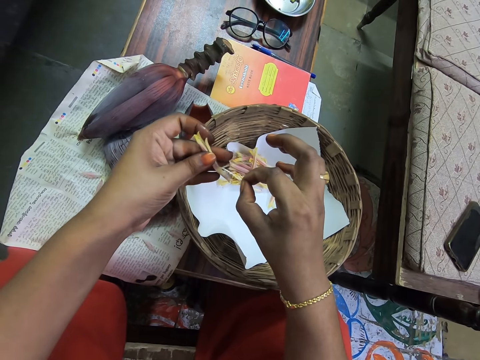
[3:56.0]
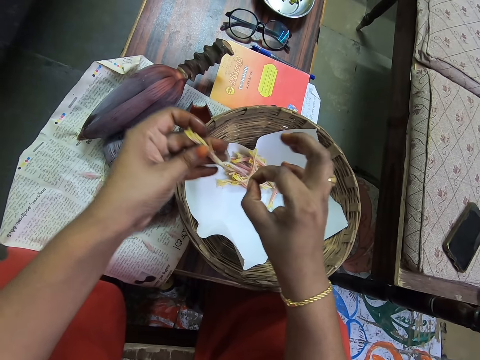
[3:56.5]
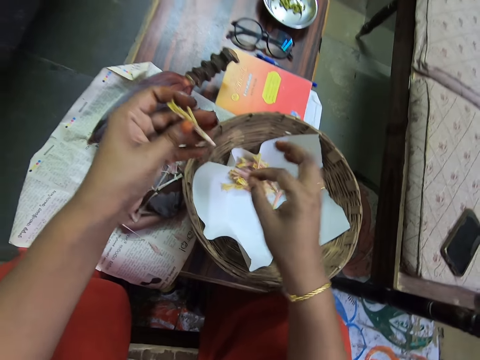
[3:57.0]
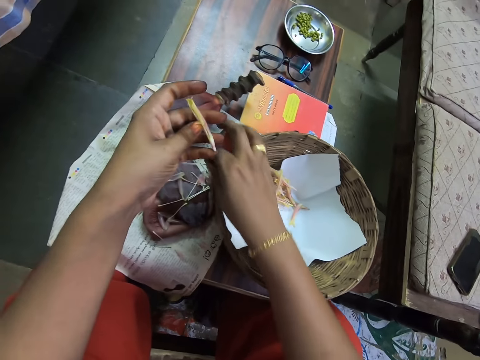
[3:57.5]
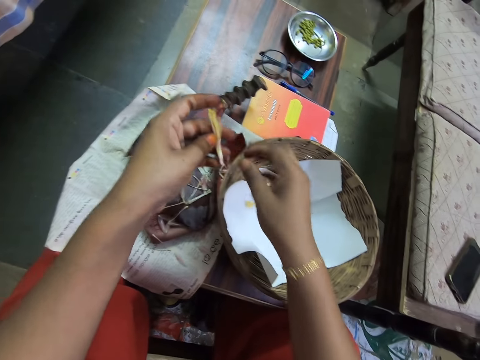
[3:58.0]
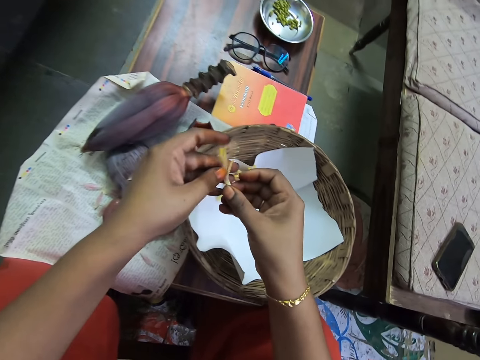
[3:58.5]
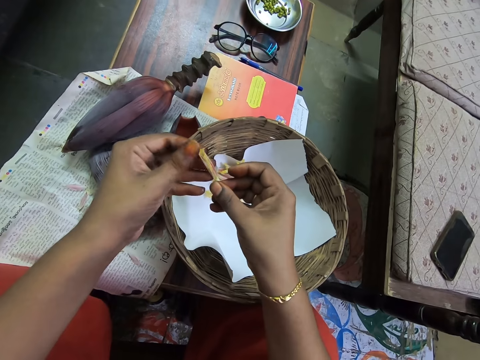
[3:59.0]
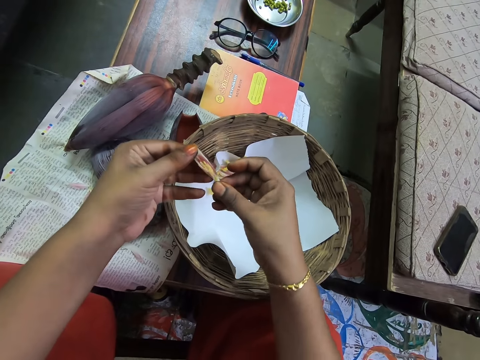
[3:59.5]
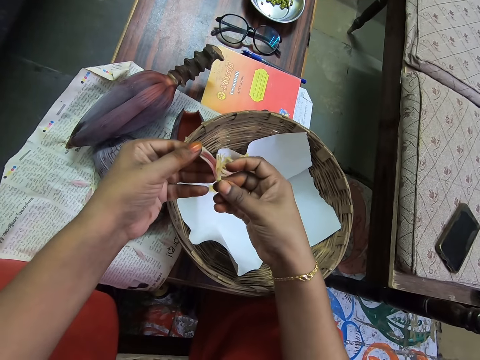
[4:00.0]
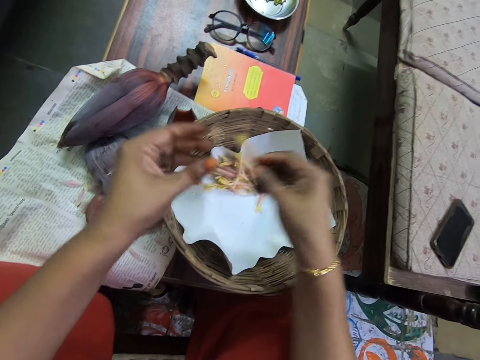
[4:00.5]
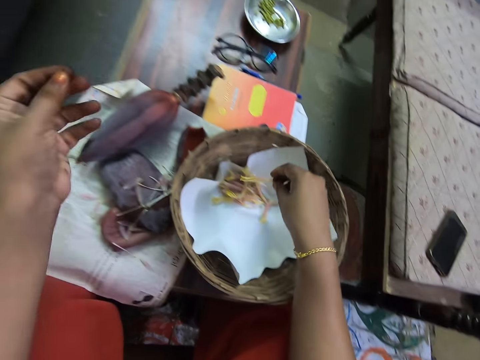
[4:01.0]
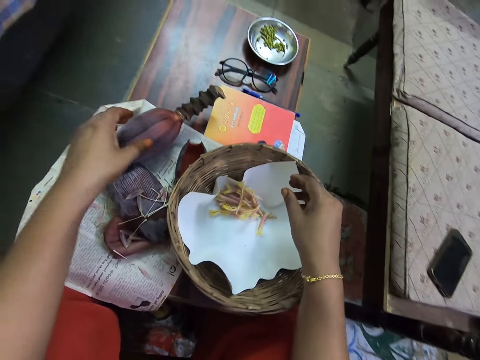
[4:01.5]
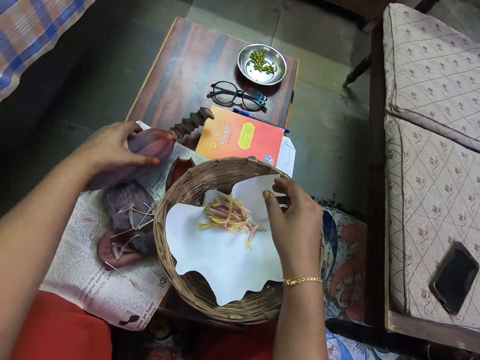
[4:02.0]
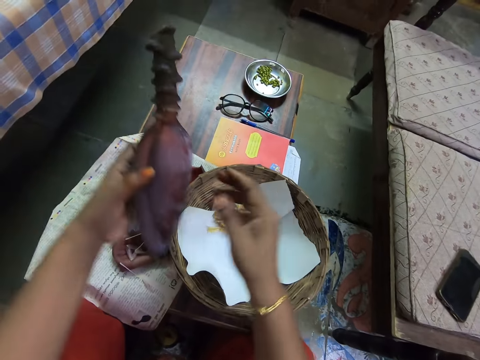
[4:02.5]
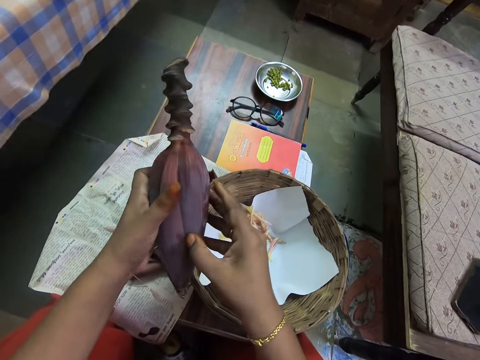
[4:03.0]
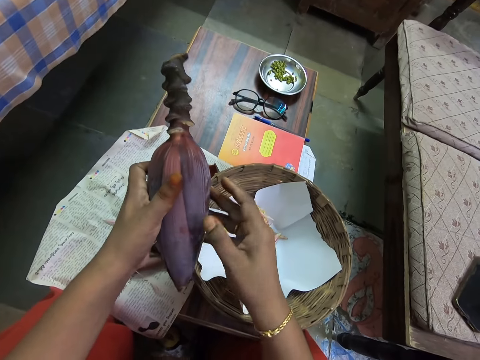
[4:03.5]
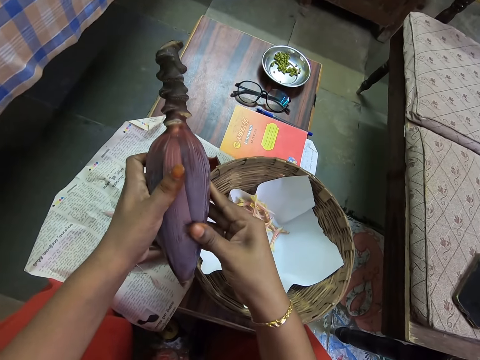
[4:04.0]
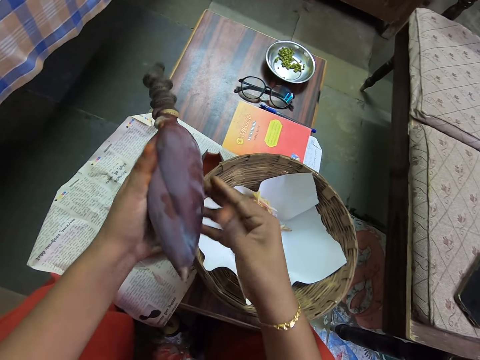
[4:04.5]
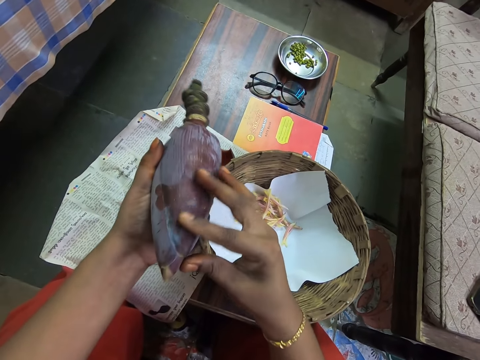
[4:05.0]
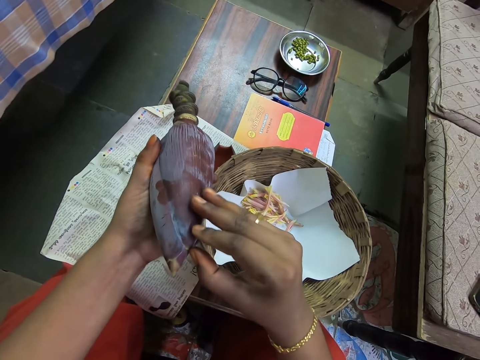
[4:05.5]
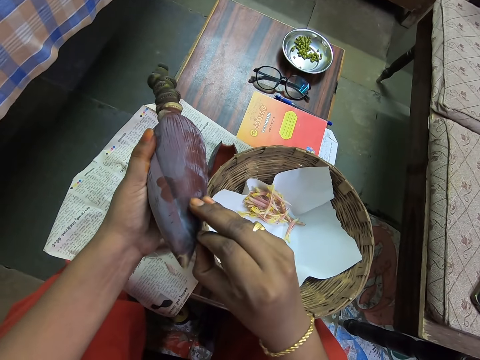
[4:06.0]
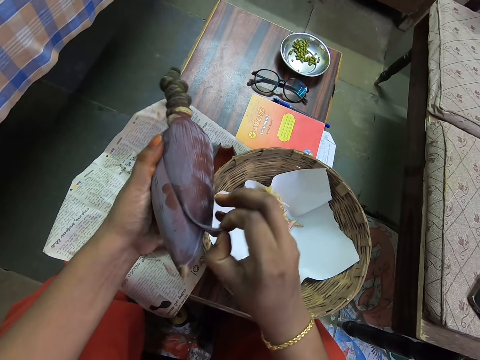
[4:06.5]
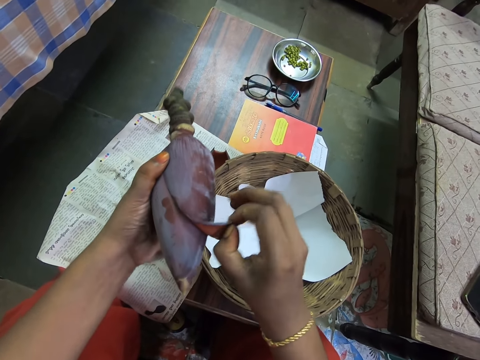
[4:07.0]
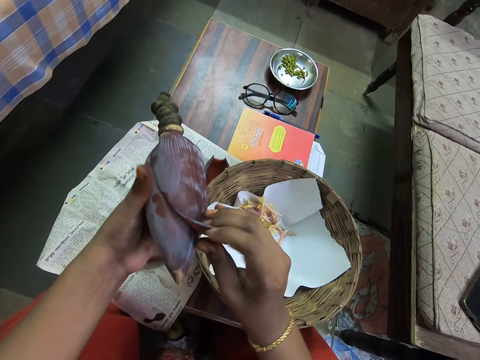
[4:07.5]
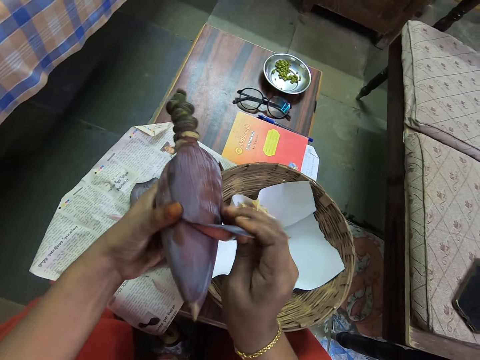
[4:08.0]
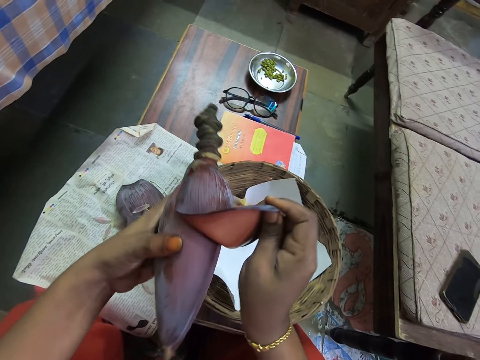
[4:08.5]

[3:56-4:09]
The camera wearer puts the banana peel on the magazine. They put the flower on the table. They look at something. They put the male flower on the table. They put the banana flower on the woven basket. They pick the banana flower or banana bud. They peel the banana flower. They remove the banana bud.

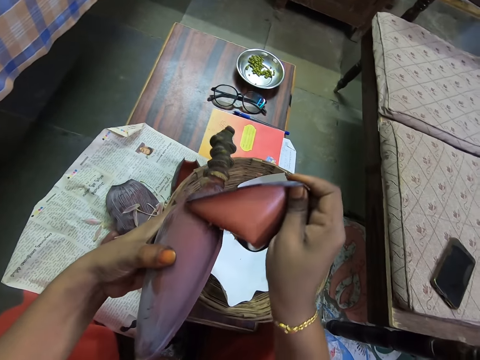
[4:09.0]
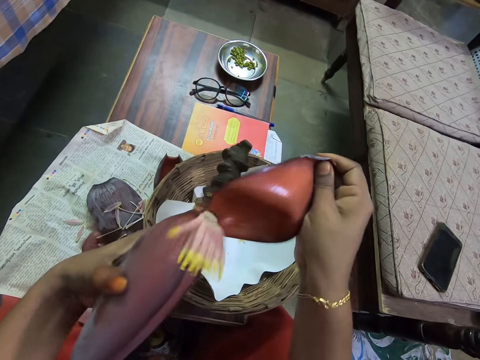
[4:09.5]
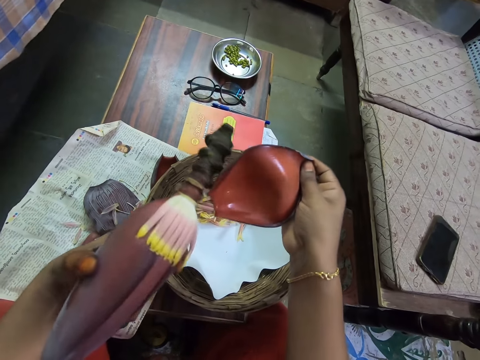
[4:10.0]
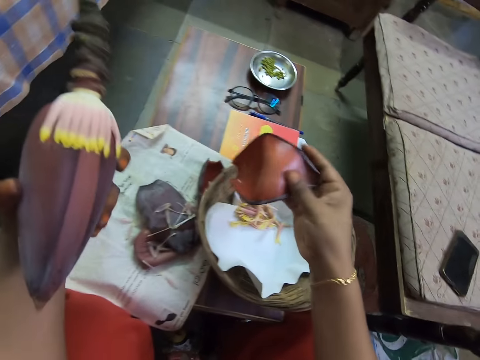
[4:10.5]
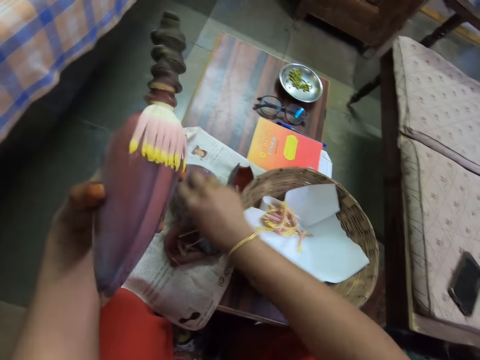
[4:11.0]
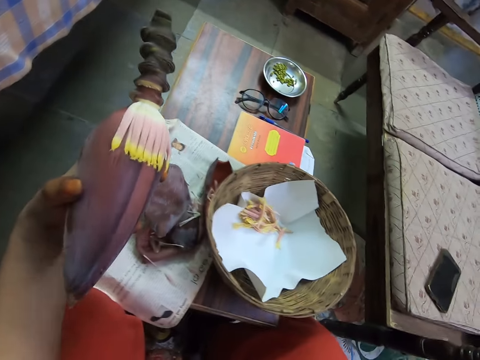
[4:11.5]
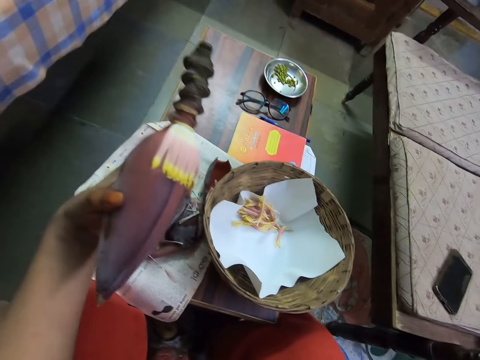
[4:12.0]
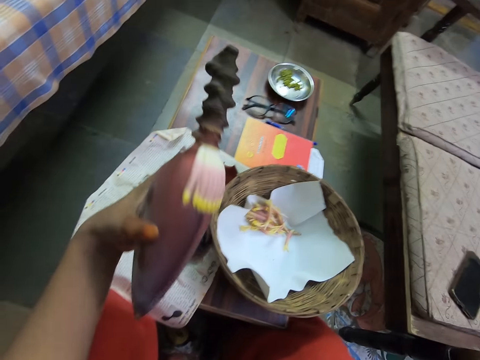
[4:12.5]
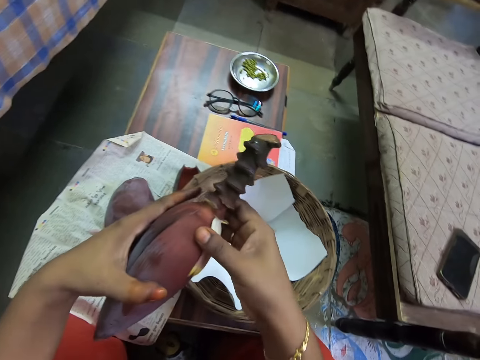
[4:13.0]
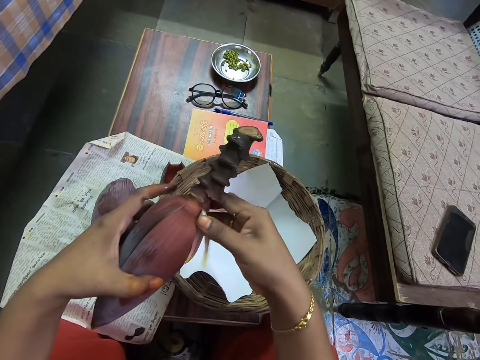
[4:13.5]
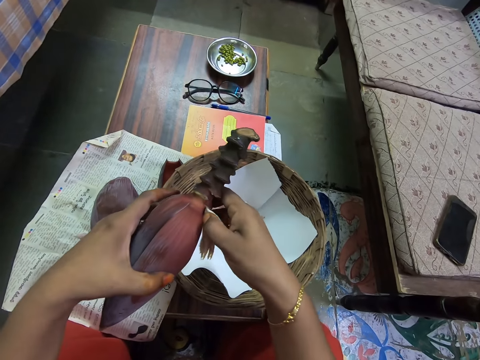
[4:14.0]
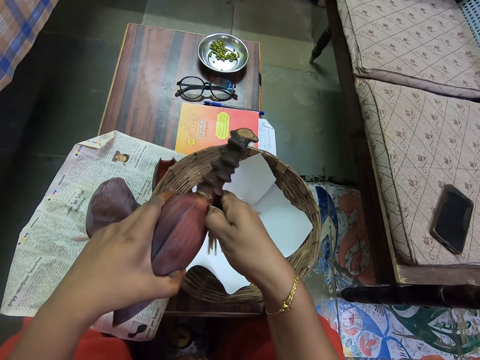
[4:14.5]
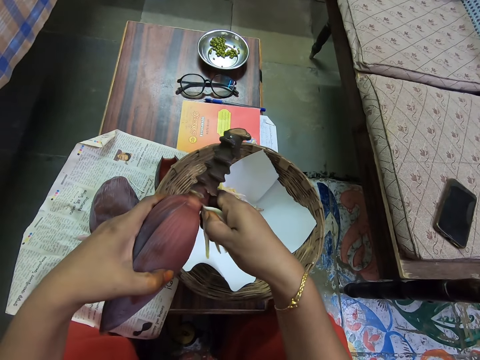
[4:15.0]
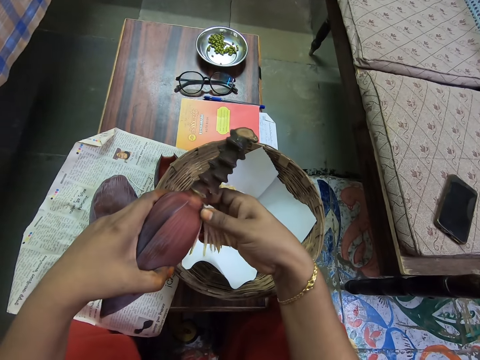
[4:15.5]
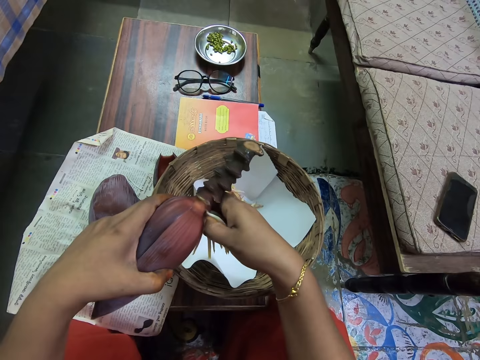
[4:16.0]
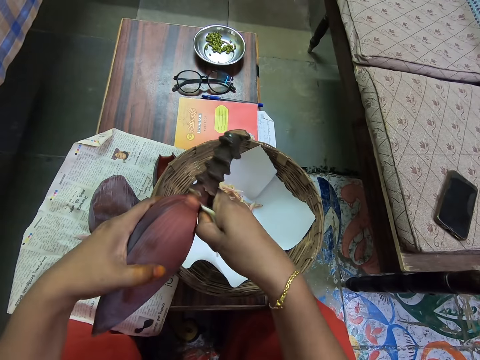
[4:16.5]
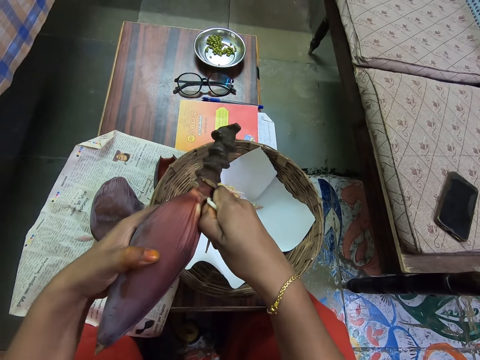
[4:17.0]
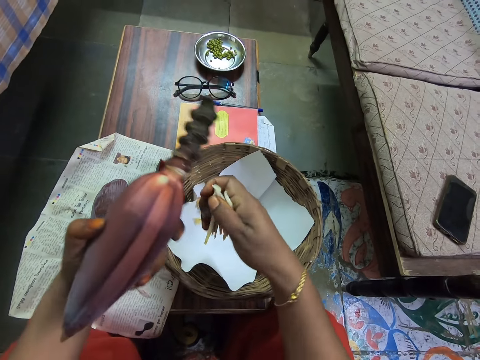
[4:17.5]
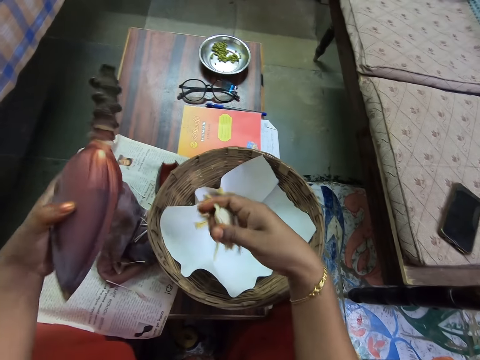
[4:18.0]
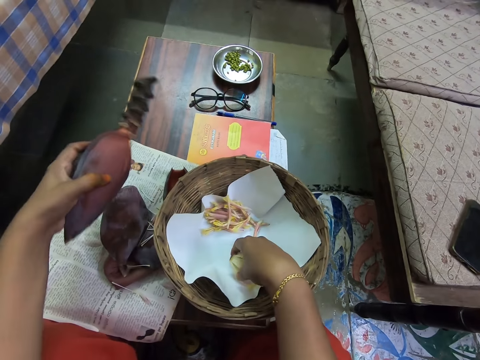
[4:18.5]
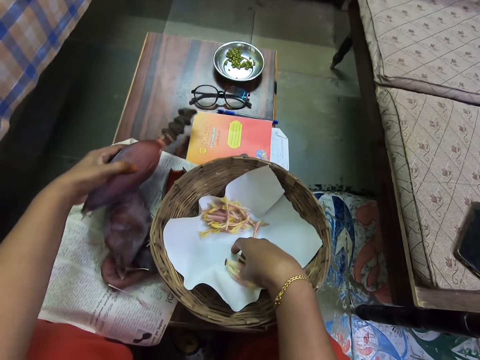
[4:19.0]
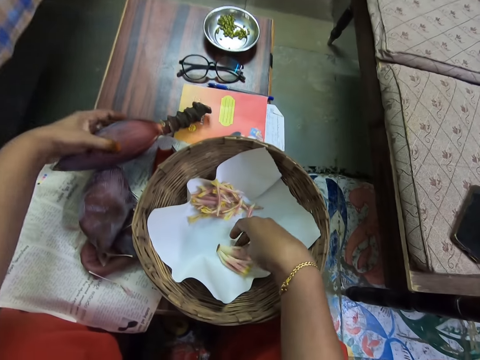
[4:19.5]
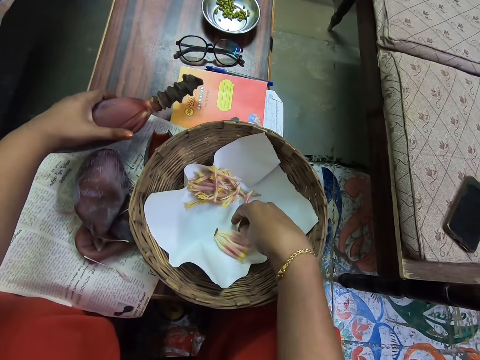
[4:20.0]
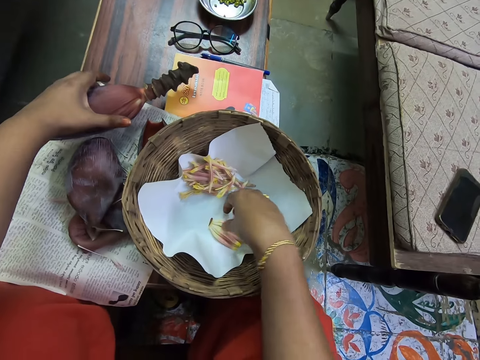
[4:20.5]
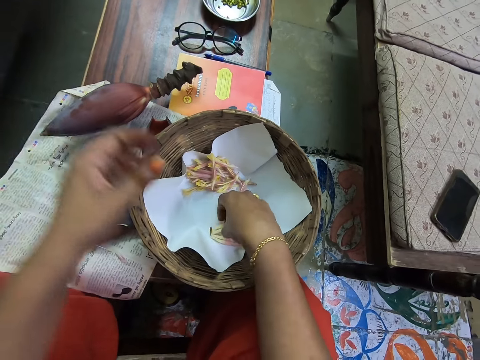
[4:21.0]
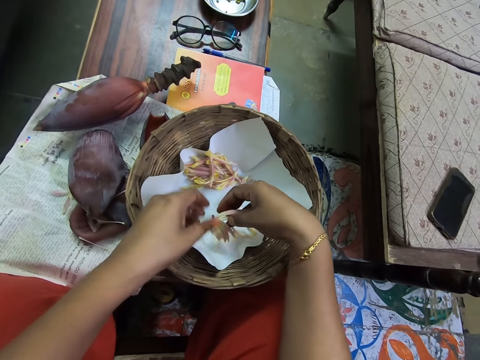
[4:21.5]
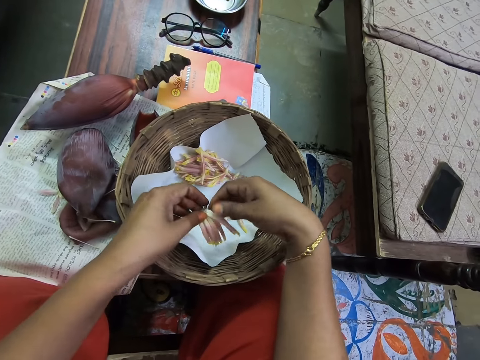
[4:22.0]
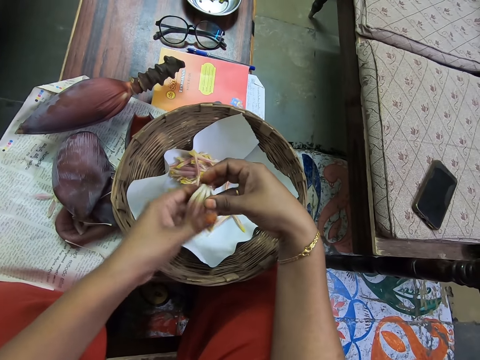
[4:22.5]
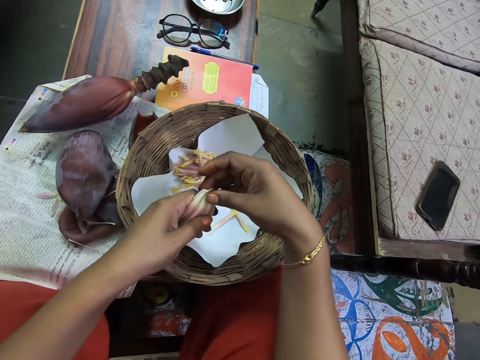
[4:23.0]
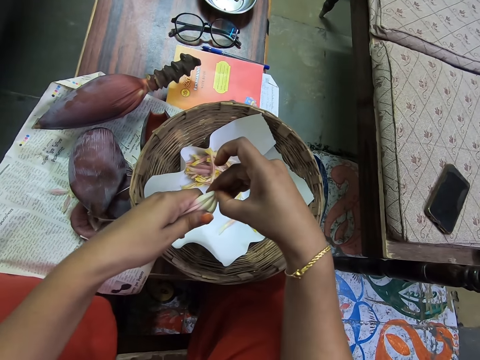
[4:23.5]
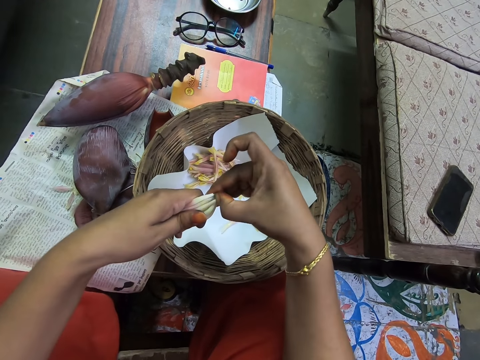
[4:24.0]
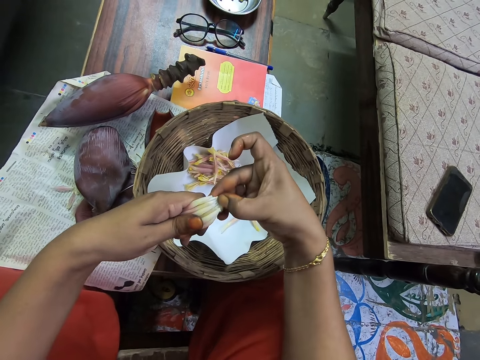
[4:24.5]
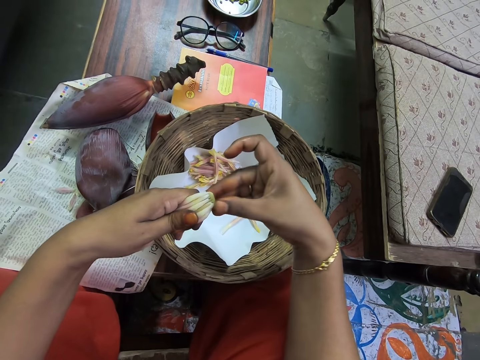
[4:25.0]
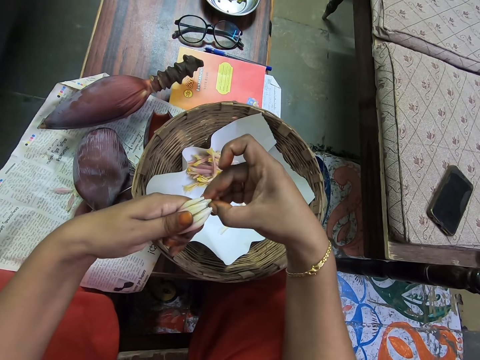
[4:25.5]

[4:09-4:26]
The camera wearer puts the bud down. They put the banana peel on the magazine. They move the hand. They peel the banana flower. They remove the male flower on the banana bud. They put the male flower down. They put the banana flower on the woven basket. They put the banana peel on the magazine. They pick the banana flower or male flower. They separate the male flowers. They peel the banana flower.
